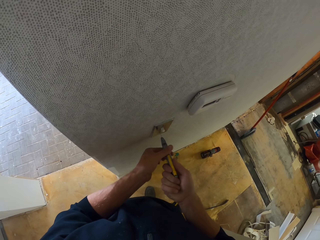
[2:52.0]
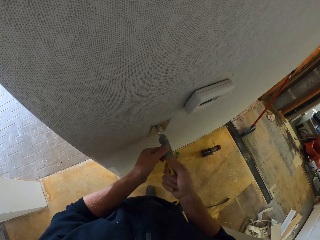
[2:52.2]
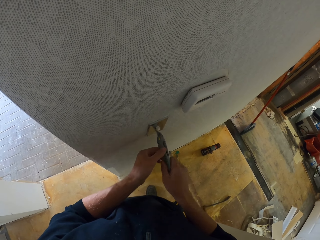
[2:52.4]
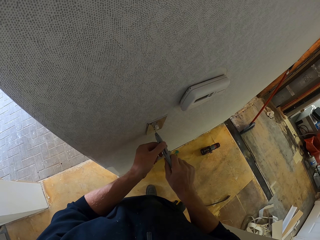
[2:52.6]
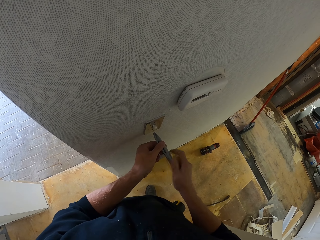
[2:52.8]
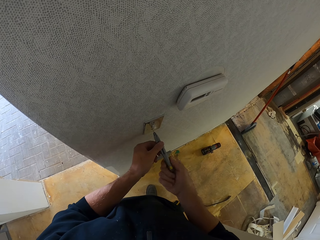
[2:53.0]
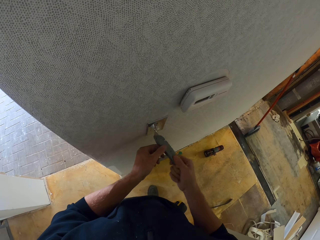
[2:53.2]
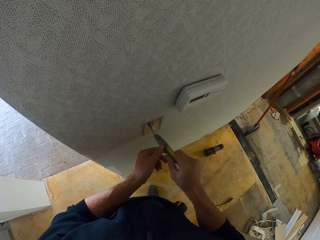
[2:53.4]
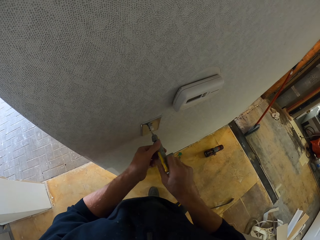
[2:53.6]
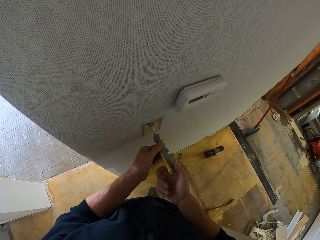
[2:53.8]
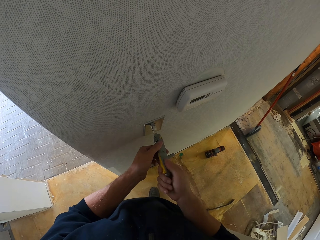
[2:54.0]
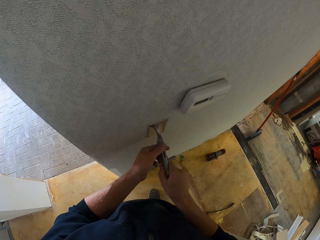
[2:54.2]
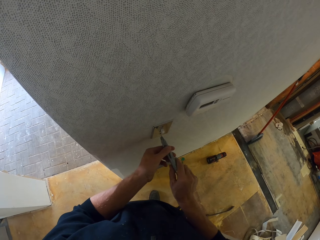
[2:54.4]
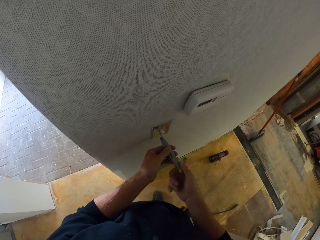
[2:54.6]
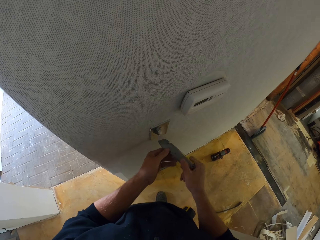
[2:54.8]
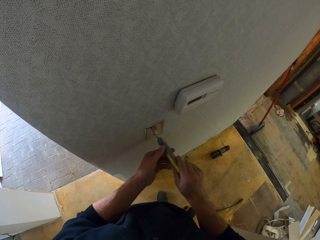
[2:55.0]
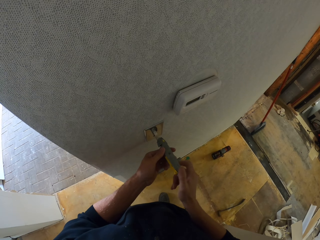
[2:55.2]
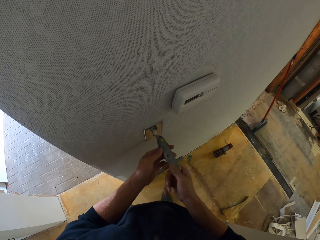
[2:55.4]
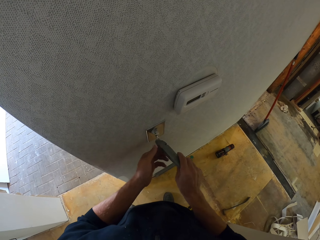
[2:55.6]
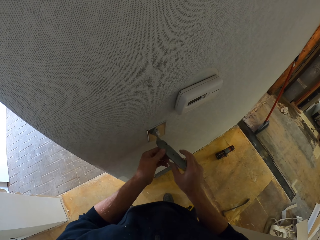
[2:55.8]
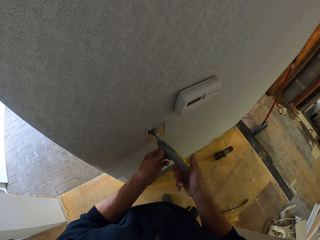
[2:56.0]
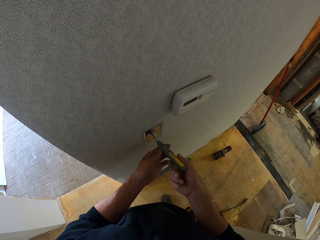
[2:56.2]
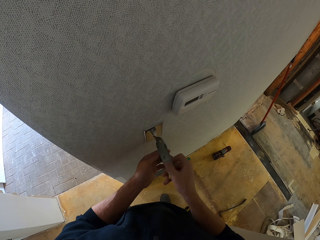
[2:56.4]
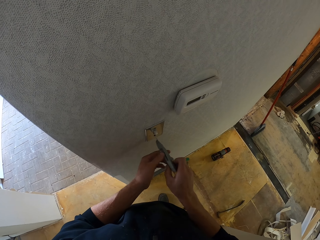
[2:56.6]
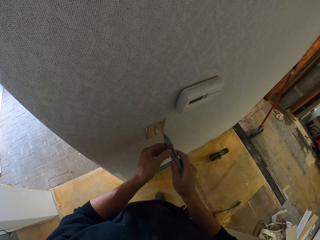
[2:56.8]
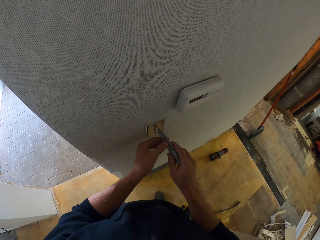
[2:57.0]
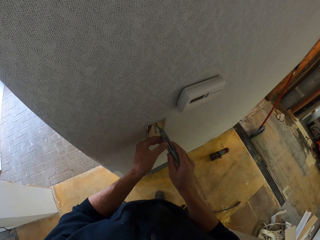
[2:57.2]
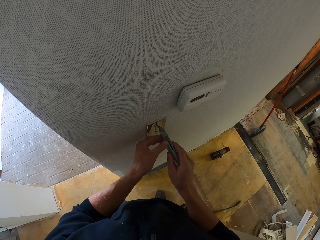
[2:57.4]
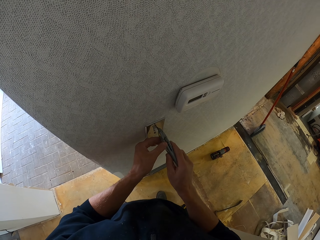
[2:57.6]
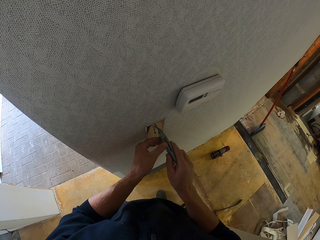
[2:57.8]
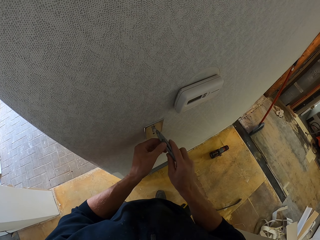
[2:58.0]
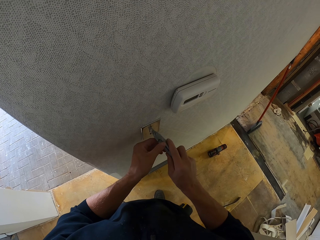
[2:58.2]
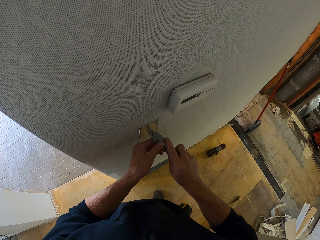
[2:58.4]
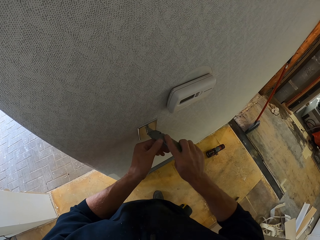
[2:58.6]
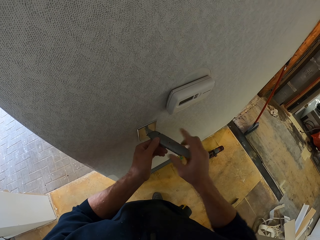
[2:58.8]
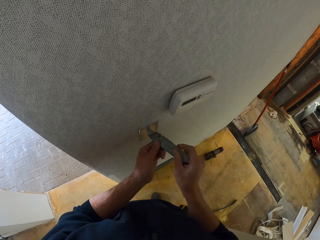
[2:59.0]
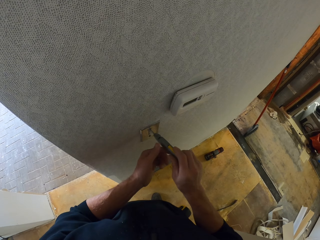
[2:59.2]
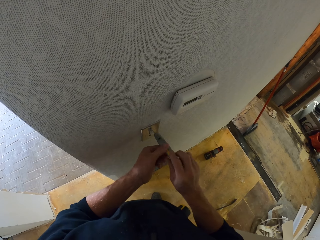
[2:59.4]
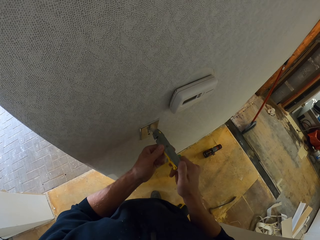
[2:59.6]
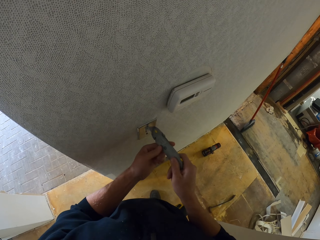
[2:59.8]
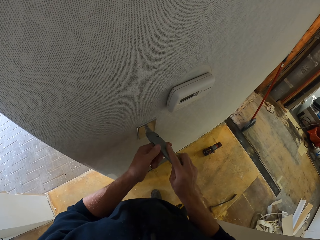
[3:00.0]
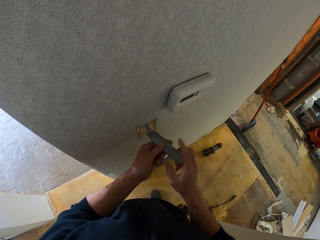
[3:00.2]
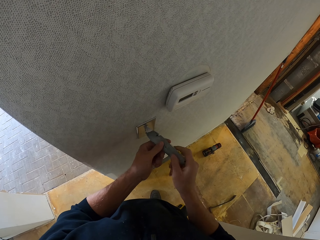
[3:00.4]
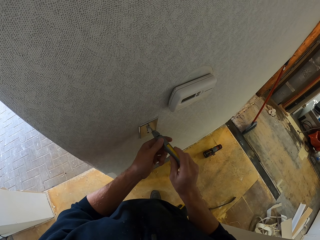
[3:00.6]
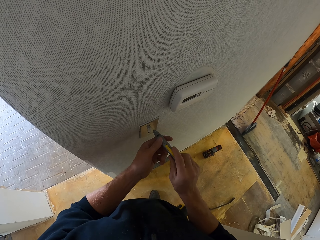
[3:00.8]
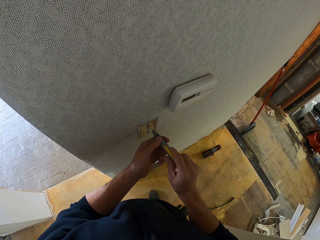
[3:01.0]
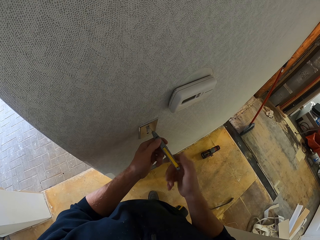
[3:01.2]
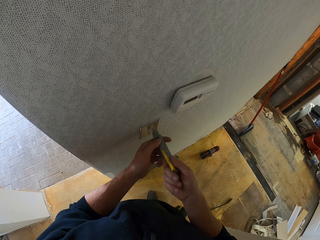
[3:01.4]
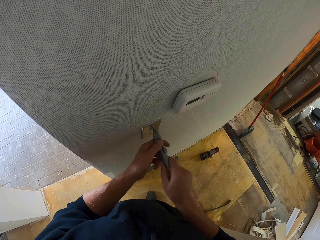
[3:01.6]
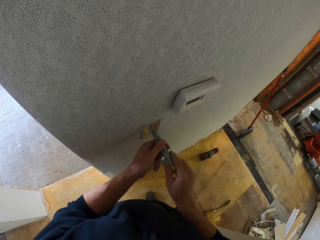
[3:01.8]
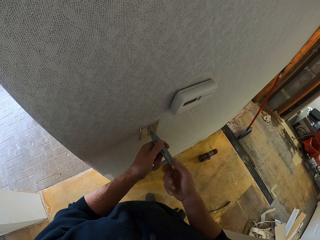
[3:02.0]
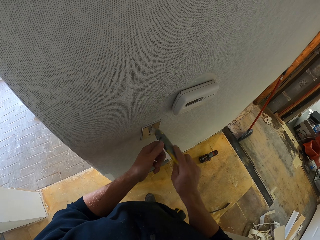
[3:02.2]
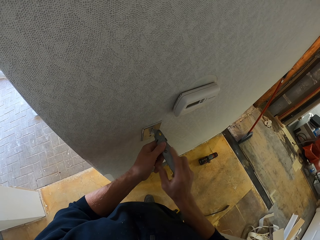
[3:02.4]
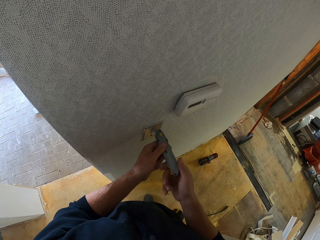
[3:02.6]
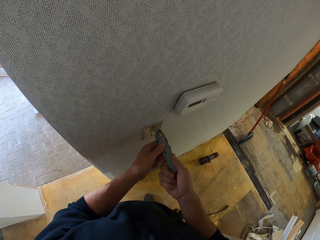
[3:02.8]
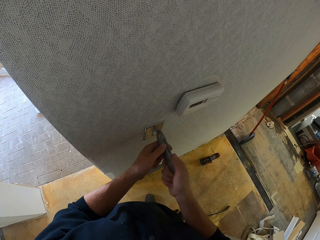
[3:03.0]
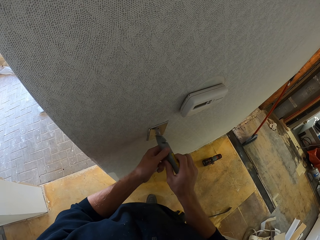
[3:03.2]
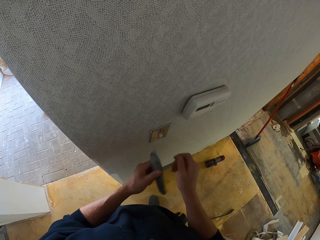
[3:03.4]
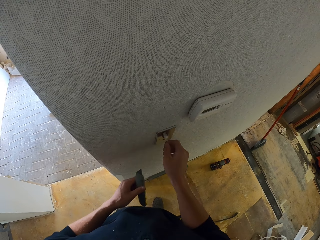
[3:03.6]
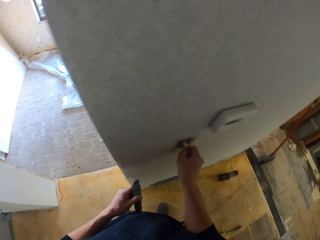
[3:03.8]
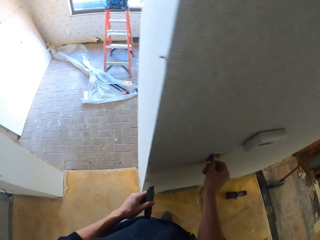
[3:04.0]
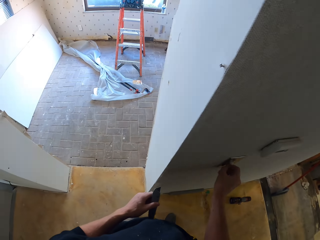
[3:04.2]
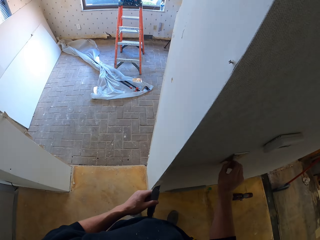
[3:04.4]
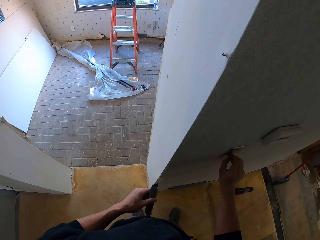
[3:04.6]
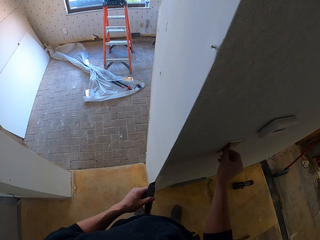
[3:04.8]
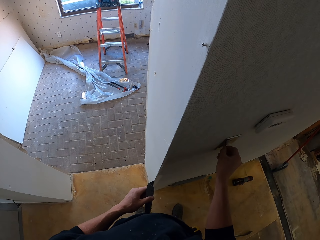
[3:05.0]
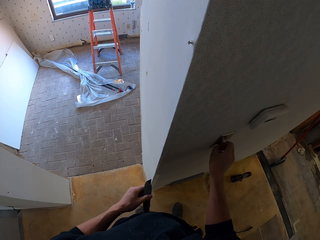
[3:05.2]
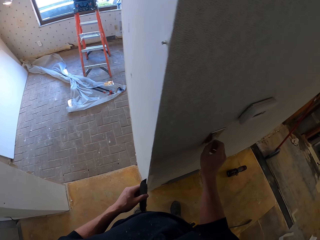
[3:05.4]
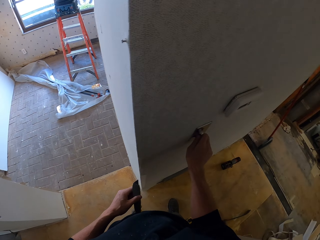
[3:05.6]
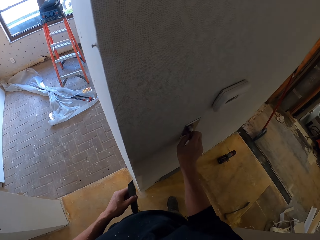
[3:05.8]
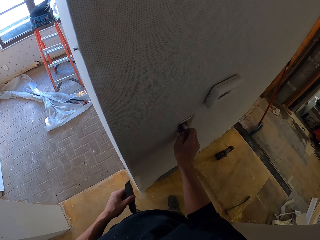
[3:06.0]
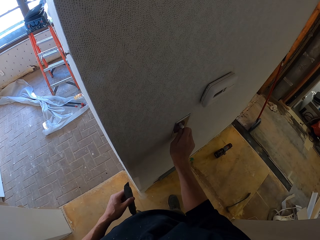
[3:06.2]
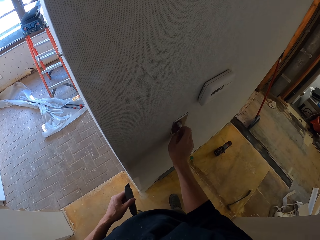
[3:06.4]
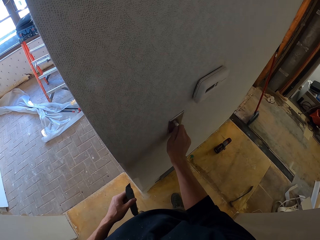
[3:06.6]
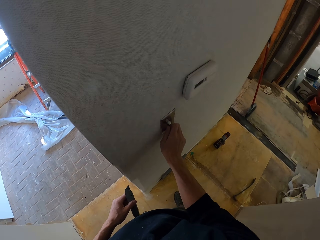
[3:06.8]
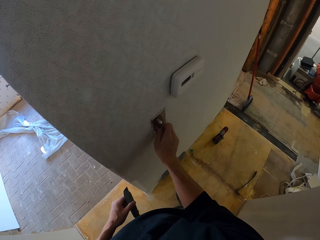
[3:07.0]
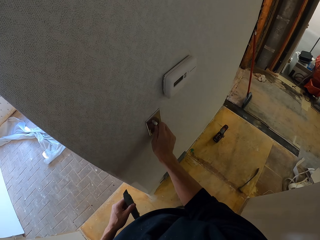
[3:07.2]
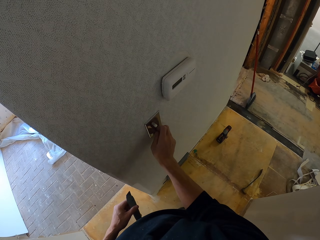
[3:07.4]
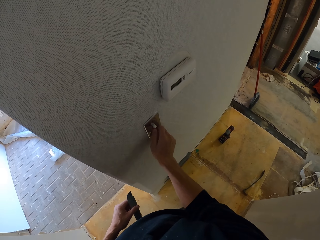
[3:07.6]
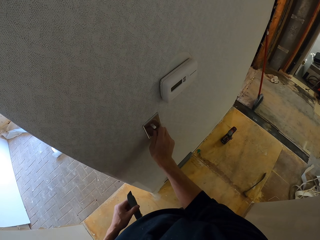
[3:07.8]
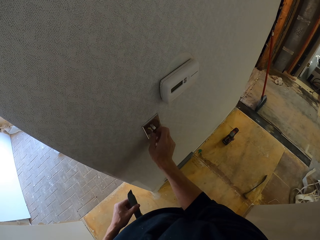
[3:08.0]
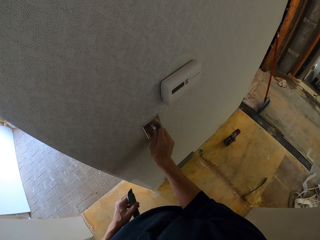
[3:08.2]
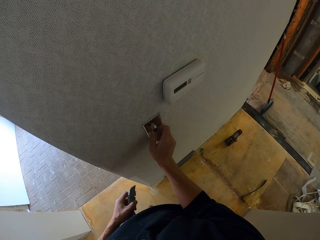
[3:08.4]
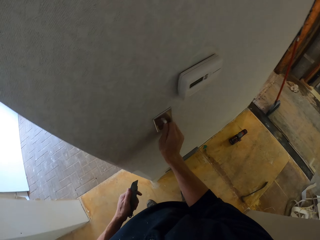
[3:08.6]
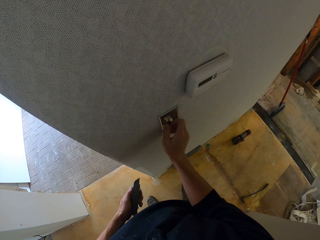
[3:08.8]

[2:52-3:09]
The camera wearer loosens the screw. He loosens the socket screw with his hand.

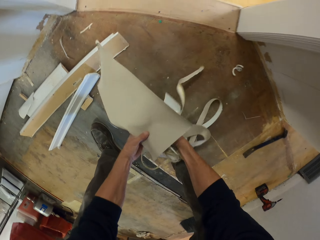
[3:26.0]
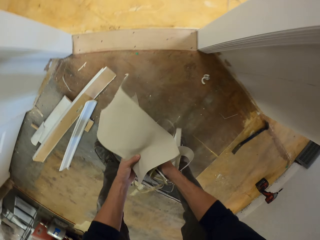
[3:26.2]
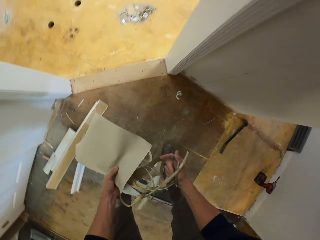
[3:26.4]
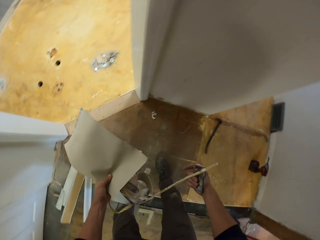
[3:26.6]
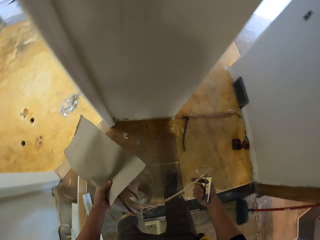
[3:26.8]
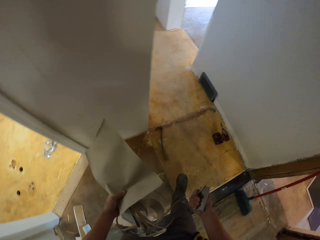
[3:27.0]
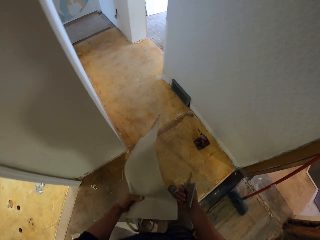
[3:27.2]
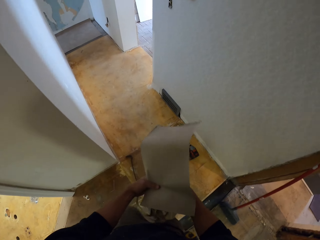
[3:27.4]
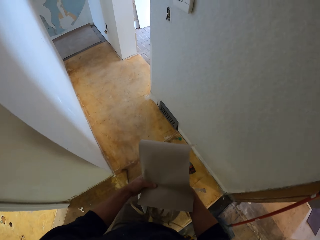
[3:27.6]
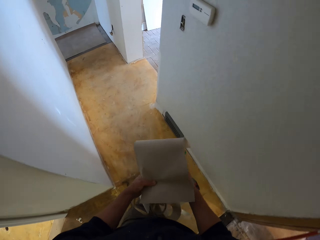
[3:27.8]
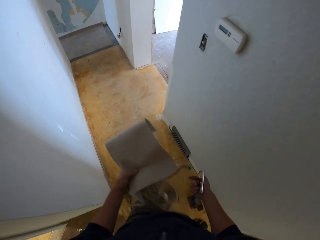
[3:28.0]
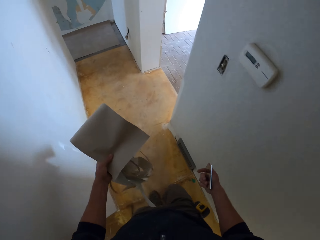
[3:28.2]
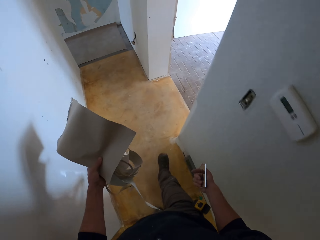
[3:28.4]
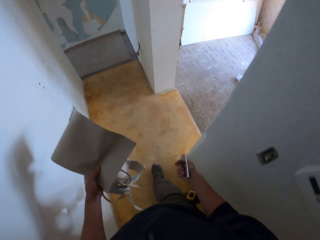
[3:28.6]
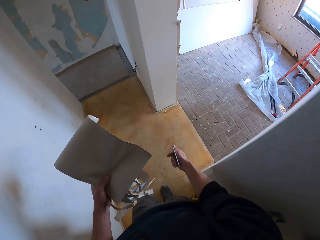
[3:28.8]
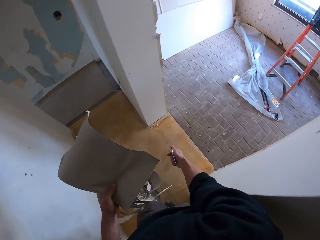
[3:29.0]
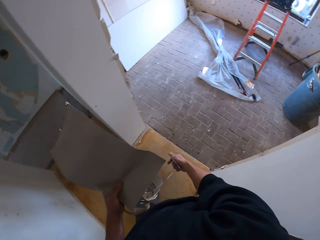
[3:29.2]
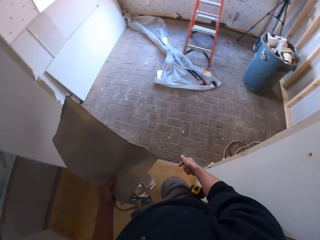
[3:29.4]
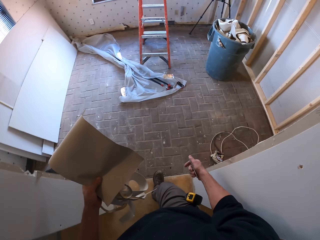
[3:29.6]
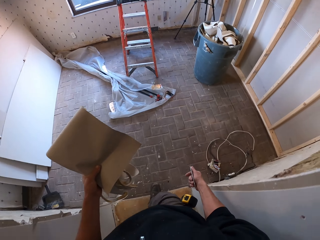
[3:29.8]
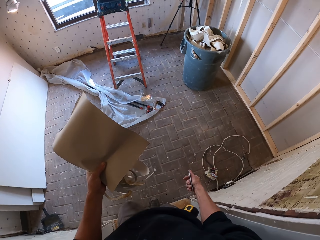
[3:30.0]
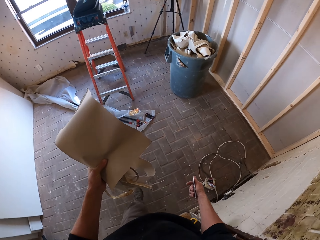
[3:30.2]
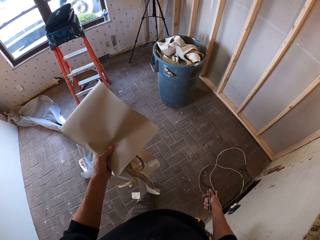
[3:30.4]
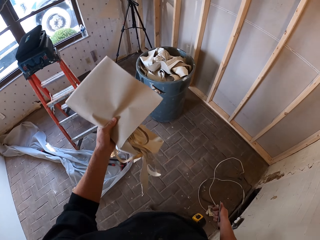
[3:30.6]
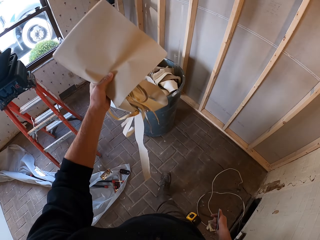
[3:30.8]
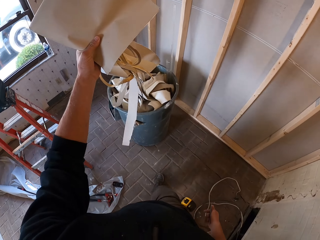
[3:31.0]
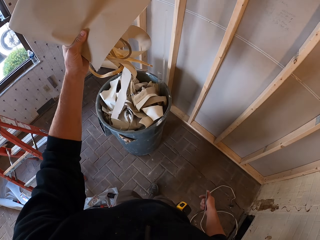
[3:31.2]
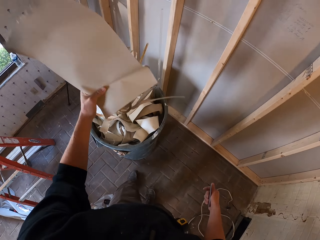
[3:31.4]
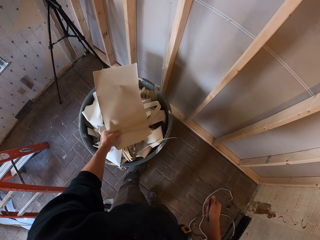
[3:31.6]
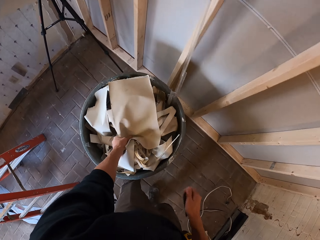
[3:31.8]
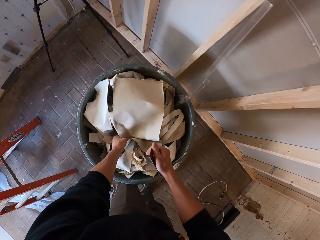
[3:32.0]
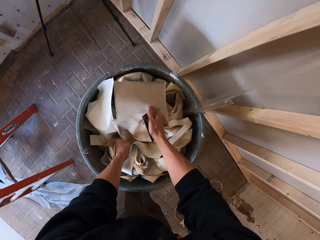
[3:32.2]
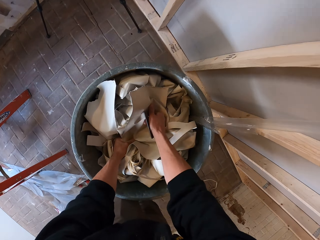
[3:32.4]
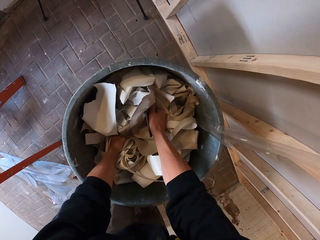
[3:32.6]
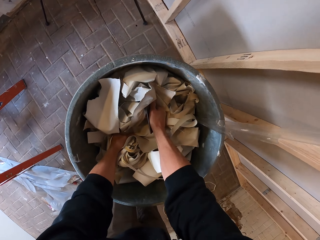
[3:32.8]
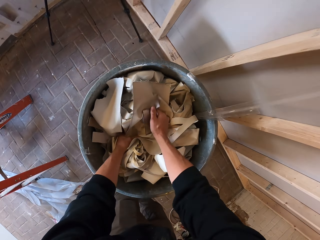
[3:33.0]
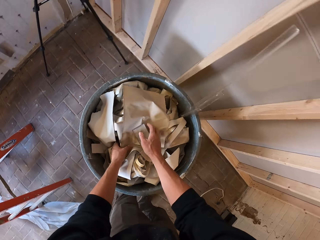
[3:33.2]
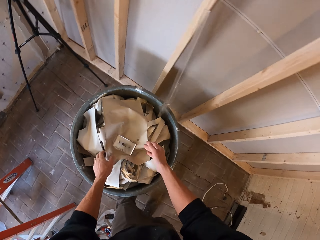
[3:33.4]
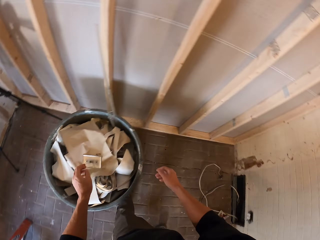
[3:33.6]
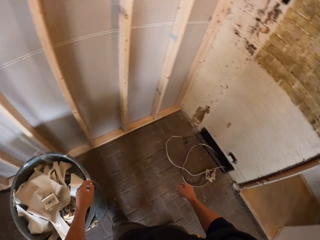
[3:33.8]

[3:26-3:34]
The camera wearer picks up the wallpaper pieces. They carry the wallpaper, walk away from the wall and enter the room. They put the wallpaper pieces into the dustbin and press the wallpaper pieces in the dustbin.
